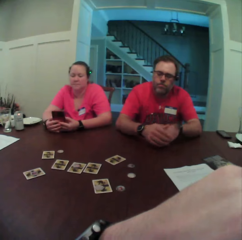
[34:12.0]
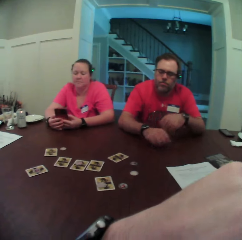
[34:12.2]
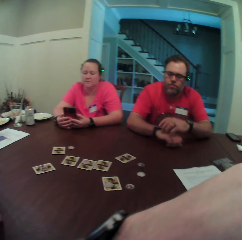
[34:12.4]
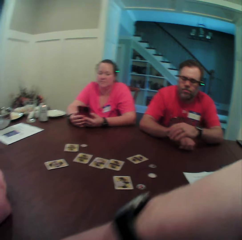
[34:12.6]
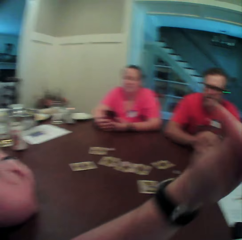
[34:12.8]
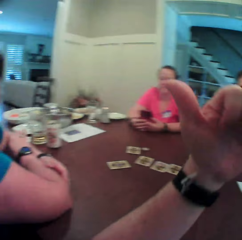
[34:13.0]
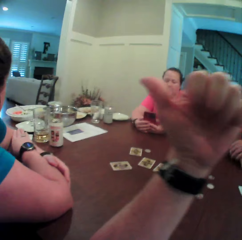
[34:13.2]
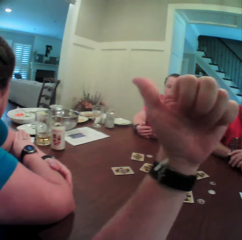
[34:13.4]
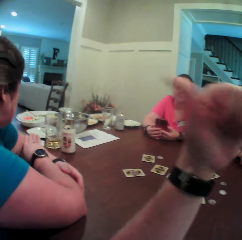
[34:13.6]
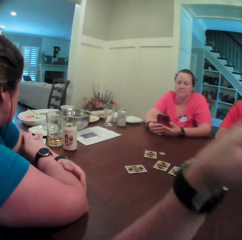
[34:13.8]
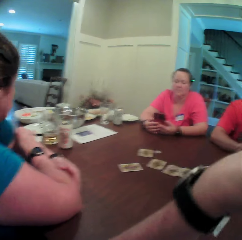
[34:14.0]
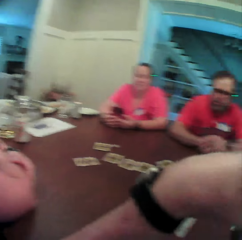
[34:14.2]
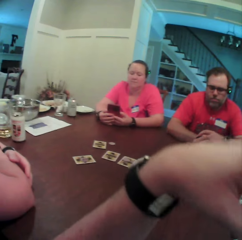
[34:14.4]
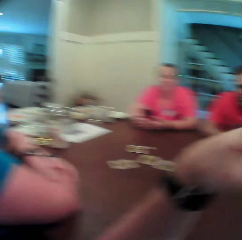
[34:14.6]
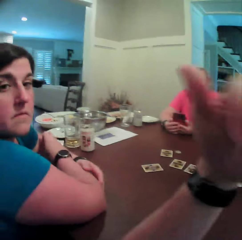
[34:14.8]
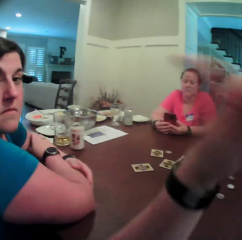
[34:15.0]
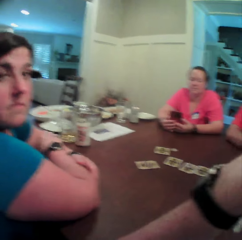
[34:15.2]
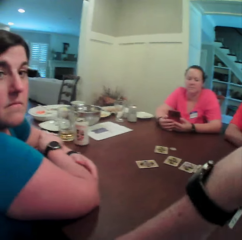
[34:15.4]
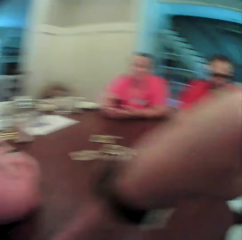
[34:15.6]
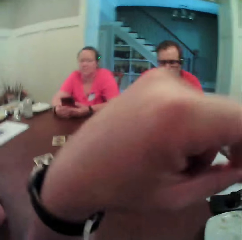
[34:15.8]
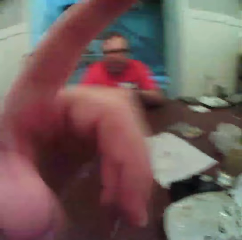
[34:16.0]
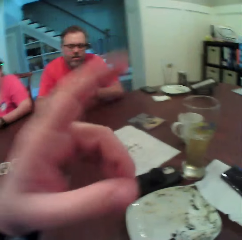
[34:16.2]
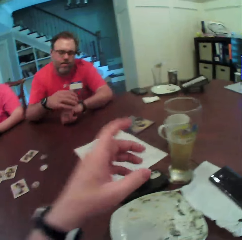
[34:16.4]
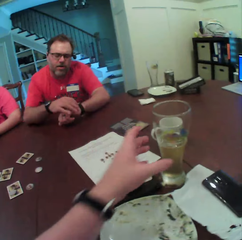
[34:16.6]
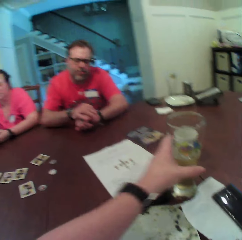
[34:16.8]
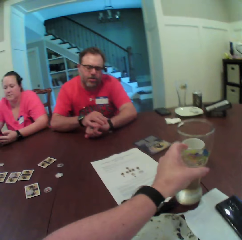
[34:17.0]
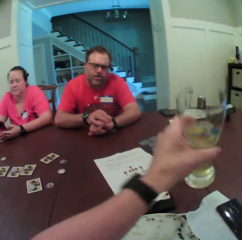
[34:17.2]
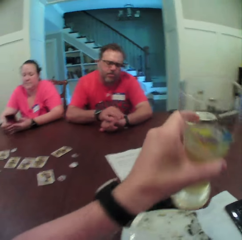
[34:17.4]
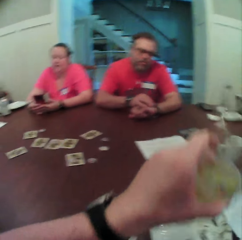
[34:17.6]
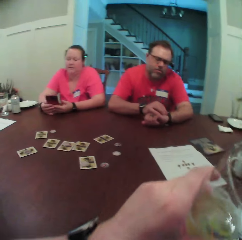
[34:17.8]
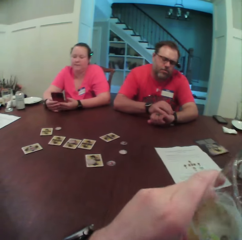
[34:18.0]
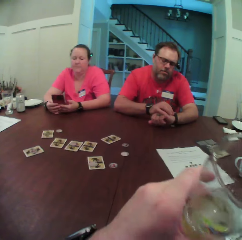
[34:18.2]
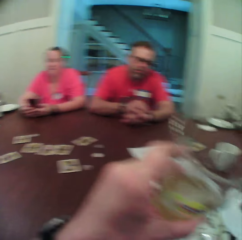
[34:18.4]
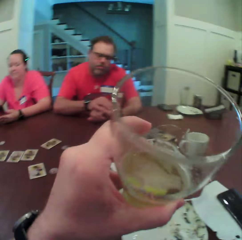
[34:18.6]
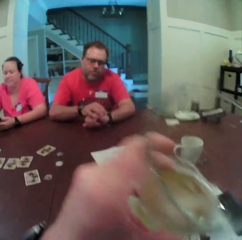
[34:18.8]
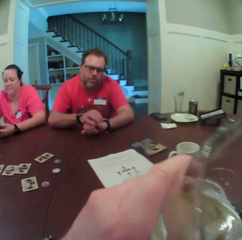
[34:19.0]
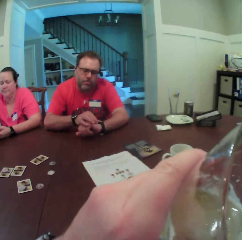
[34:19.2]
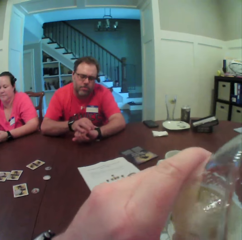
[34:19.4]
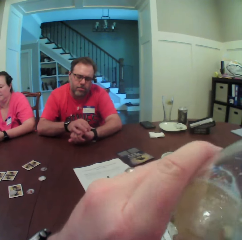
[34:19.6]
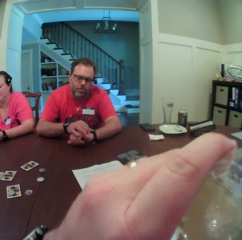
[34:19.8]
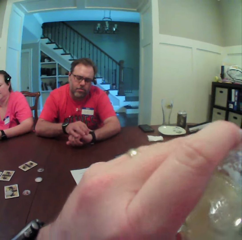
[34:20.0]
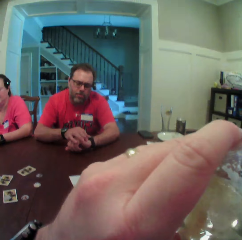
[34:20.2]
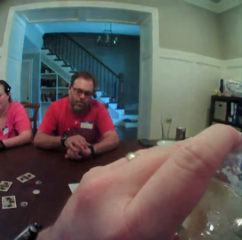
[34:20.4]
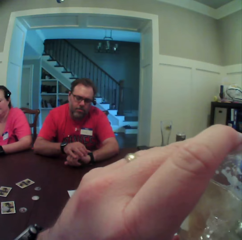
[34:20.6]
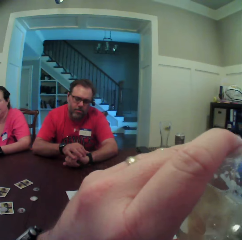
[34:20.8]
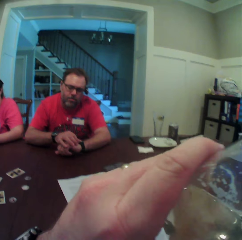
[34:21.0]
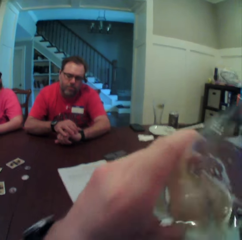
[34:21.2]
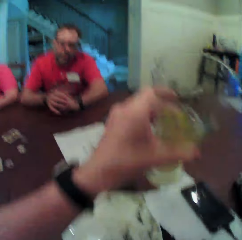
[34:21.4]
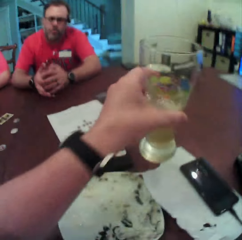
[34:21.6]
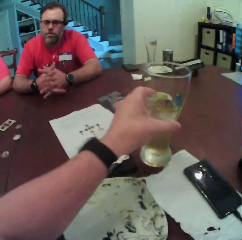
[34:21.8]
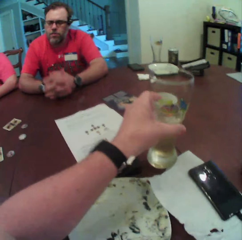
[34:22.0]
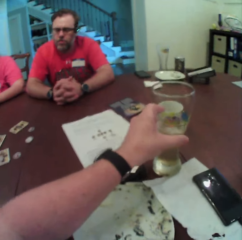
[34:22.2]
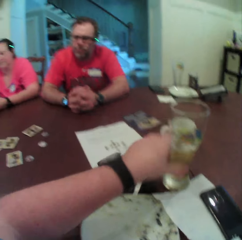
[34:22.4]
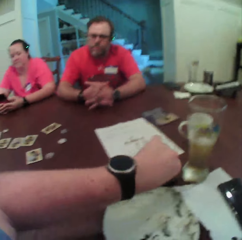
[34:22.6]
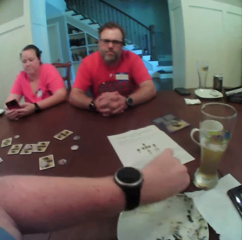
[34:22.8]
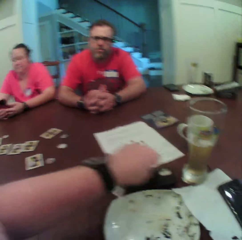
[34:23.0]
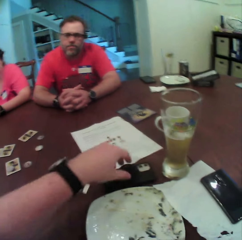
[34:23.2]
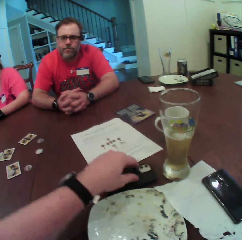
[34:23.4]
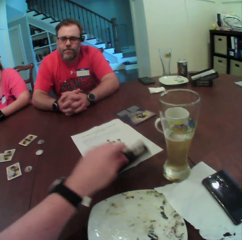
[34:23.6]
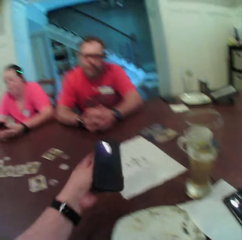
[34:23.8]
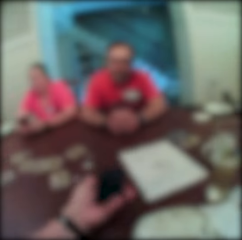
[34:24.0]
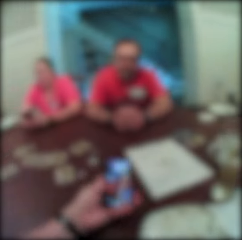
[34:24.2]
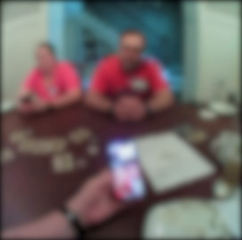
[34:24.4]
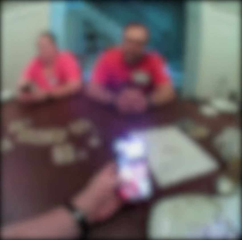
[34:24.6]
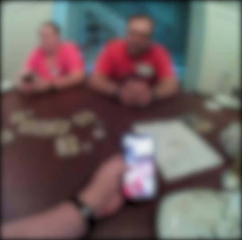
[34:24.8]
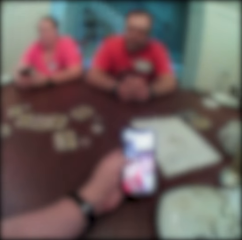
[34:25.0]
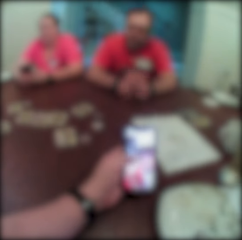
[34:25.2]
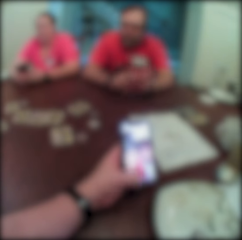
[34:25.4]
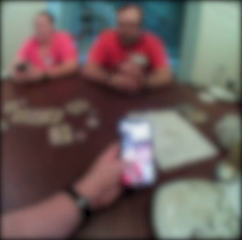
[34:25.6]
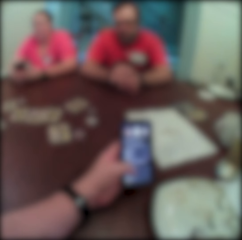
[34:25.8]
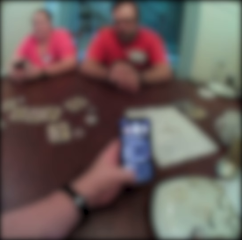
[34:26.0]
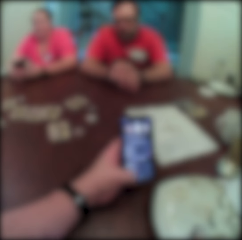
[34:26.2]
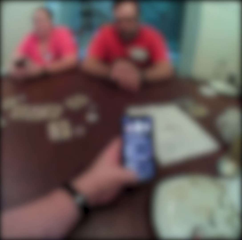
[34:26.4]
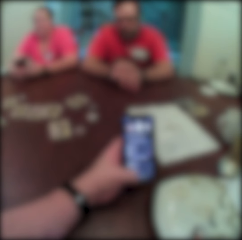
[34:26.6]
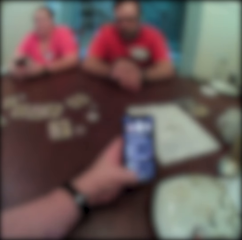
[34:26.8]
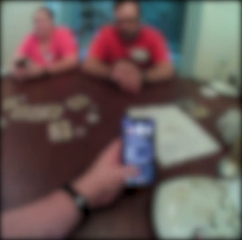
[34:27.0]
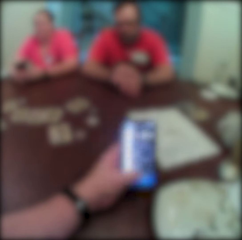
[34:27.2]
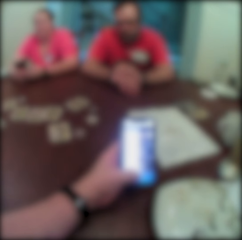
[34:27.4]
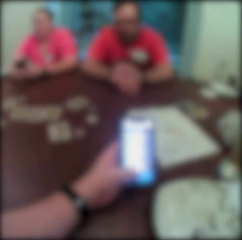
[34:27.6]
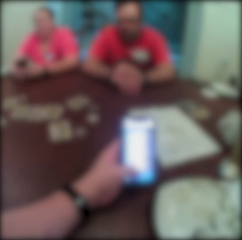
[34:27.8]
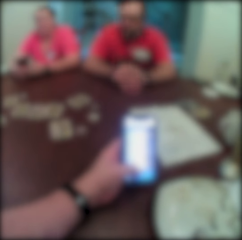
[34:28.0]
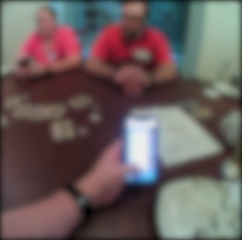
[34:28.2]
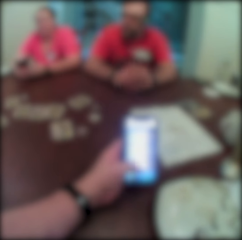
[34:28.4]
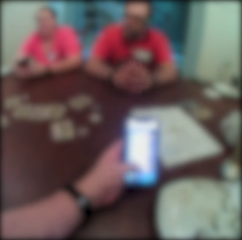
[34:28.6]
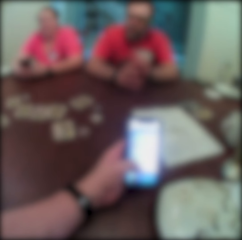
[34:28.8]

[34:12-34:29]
The camera wearer speaks to a woman, another woman and a man at the table. He carries a cup of juice from the table with his left hand. He drinks the juice in his left hand. He drops the cup of juice in his left hand on the table. He picks up the phone from the table with his left hand. He operates the phone with his left hand.

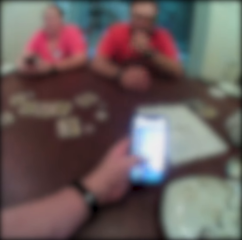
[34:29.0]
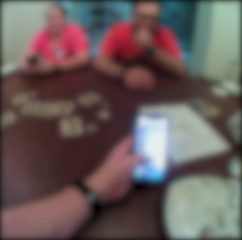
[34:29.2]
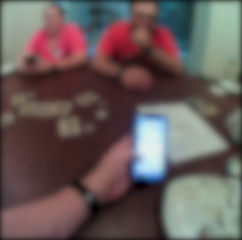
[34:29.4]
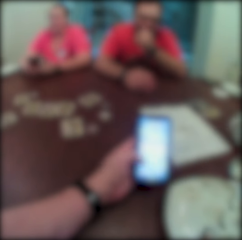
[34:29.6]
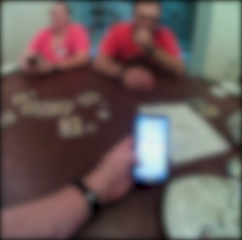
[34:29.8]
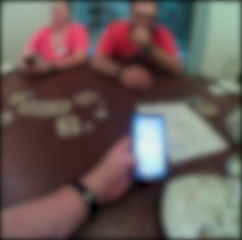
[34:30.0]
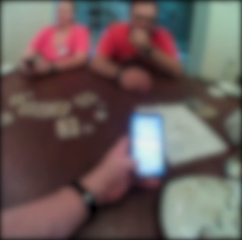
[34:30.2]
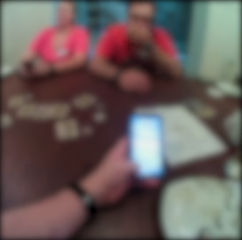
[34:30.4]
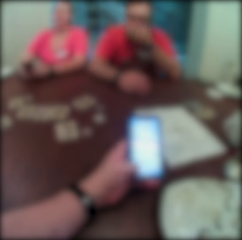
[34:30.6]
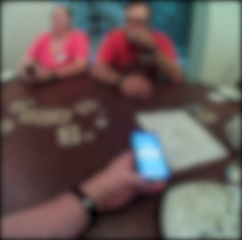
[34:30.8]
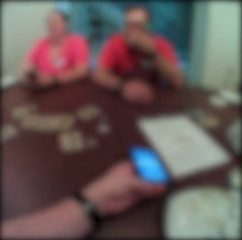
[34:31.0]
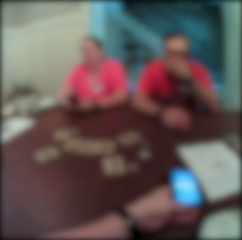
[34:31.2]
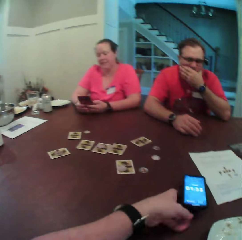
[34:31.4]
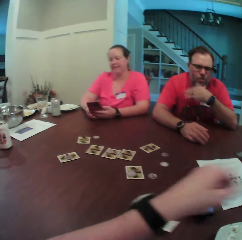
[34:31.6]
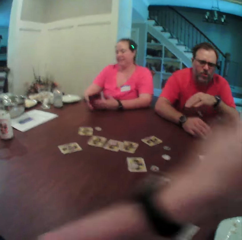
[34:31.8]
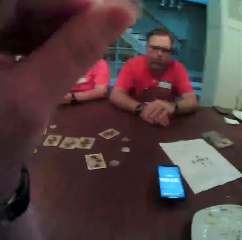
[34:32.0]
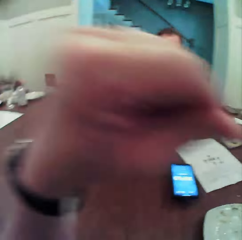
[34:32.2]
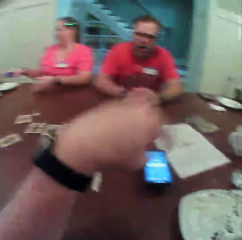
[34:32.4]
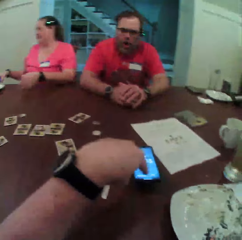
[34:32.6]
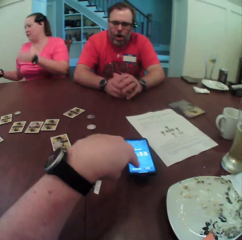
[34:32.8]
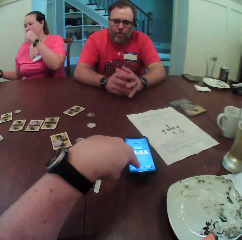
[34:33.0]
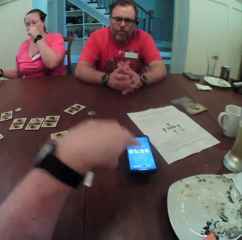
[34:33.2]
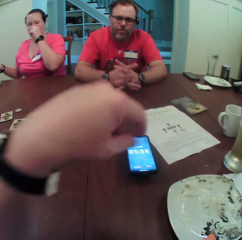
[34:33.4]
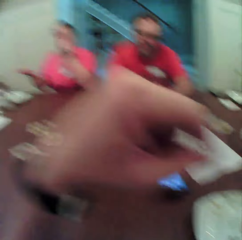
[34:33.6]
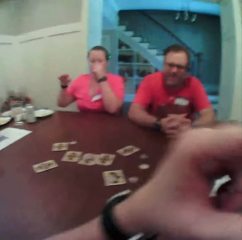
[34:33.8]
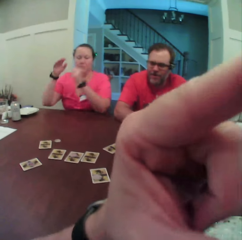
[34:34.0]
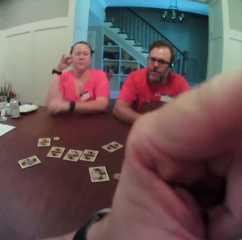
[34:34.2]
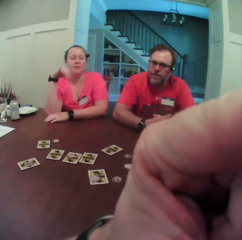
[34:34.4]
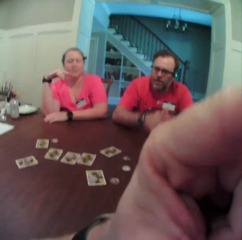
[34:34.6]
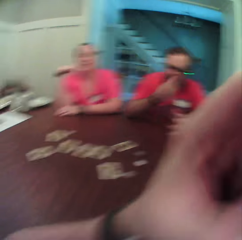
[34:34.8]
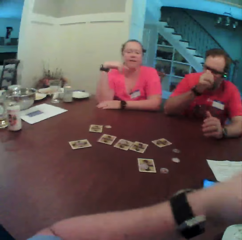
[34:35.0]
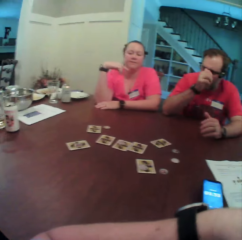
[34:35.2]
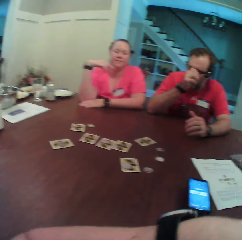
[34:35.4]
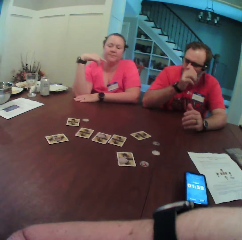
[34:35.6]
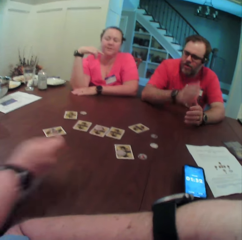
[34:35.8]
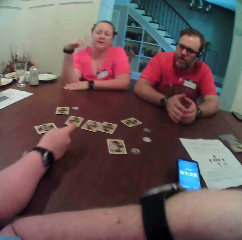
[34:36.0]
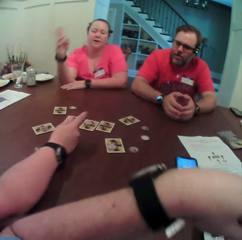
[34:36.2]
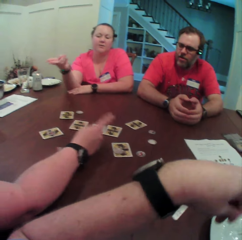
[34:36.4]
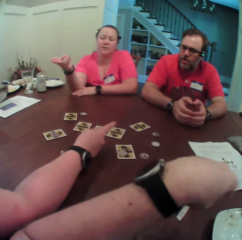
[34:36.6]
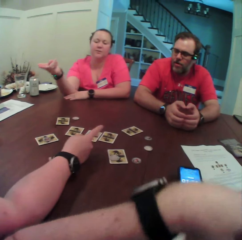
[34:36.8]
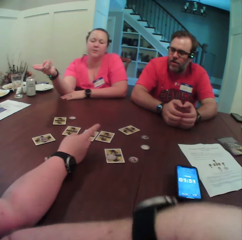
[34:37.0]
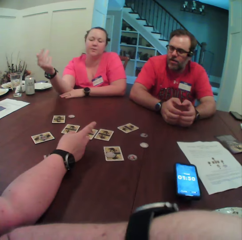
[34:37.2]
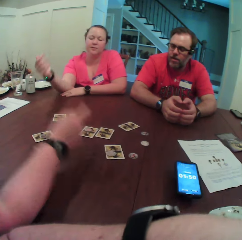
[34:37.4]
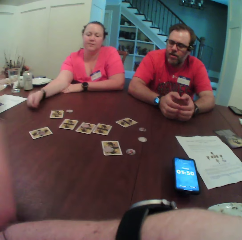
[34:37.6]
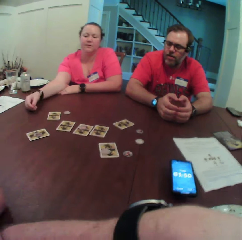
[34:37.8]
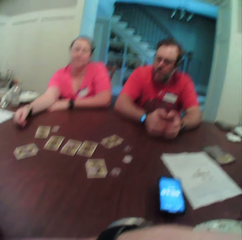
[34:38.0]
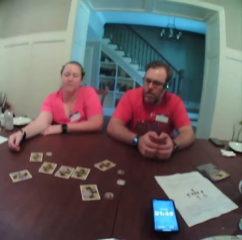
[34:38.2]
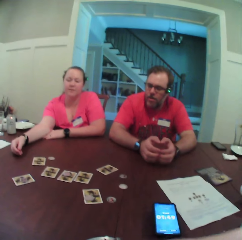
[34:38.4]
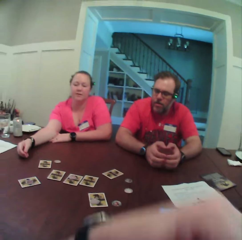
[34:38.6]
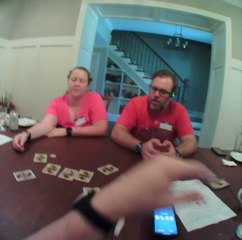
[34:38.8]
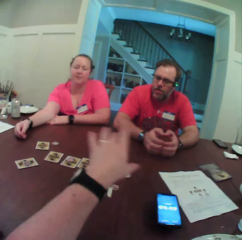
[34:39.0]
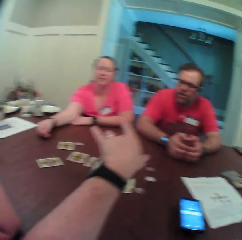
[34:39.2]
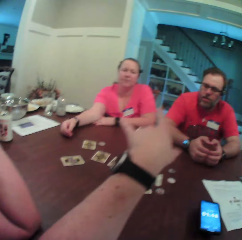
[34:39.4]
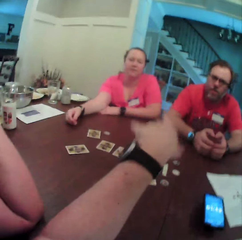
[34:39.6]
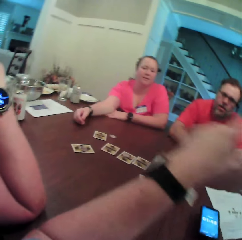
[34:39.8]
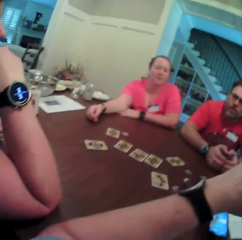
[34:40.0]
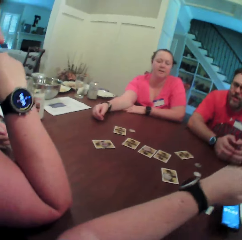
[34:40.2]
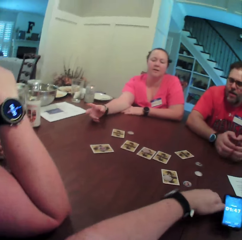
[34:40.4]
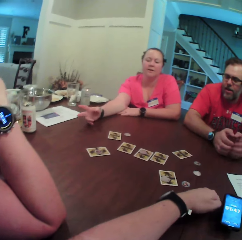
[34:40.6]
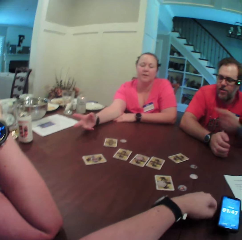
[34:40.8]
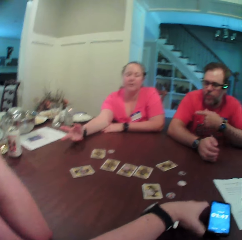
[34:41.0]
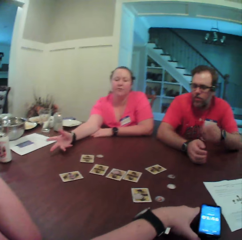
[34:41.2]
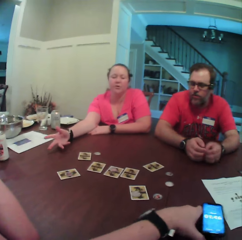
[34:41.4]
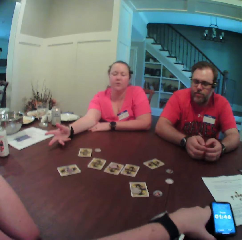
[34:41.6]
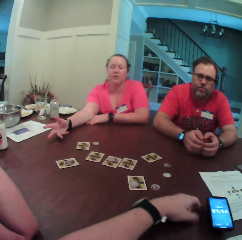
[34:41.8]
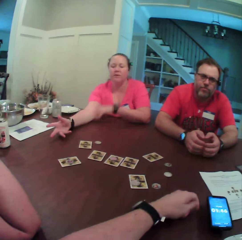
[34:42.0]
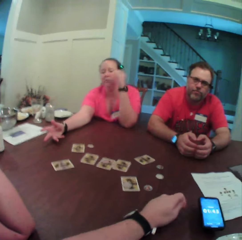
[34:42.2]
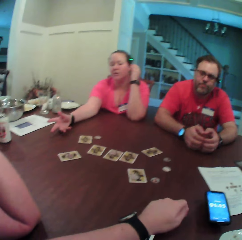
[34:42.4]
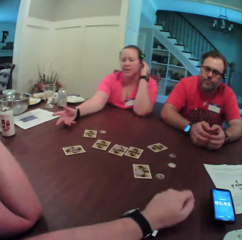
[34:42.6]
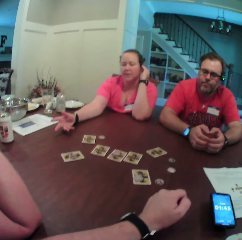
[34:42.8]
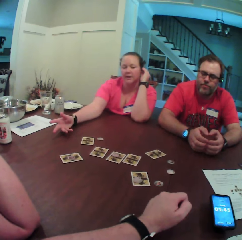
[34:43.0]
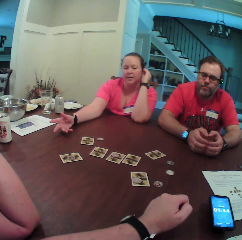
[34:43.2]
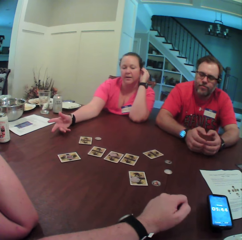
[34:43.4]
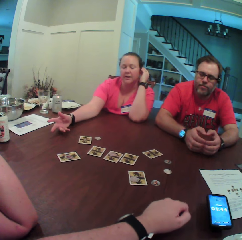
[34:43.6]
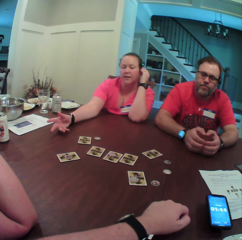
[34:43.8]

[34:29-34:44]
The camera wearer drops the phone in his left hand on the table. A woman drops the phone in her left hand on the table. The camera wearer clicks the phone with his left index. A person points at the card. Another woman points to a man with her right index. The first woman points at the second woman with her right hand. The camera wearer speaks to the second woman, the first woman and the man at the table. The first woman speaks to the second woman. The camera wearer moves the phone on the table with his left hand. The first woman touches a camera on her ear with her left hand.
